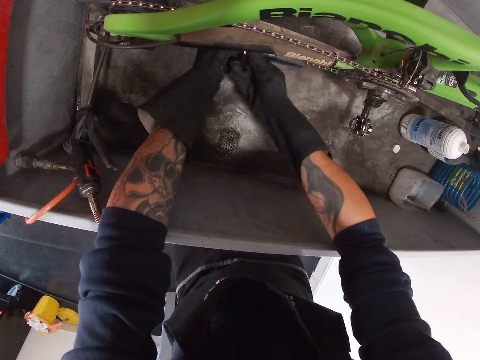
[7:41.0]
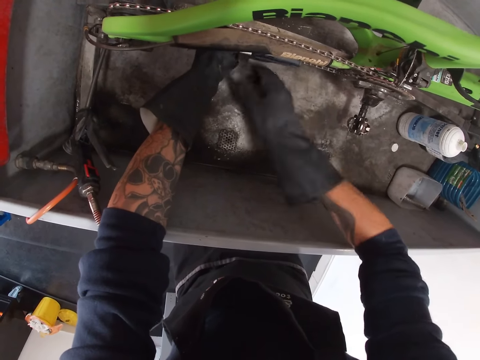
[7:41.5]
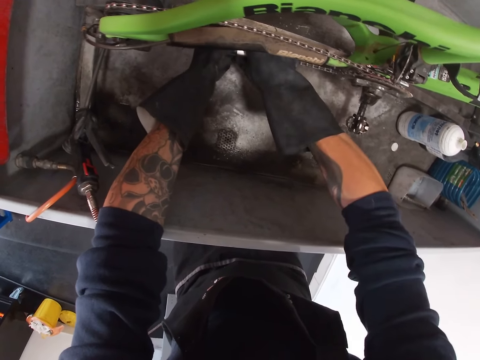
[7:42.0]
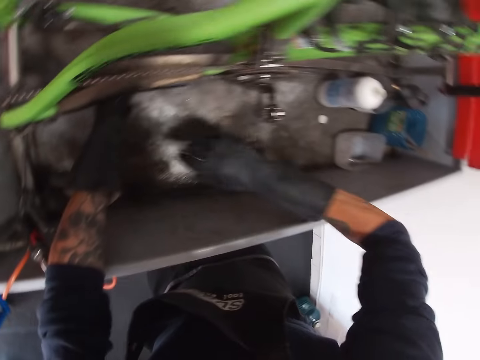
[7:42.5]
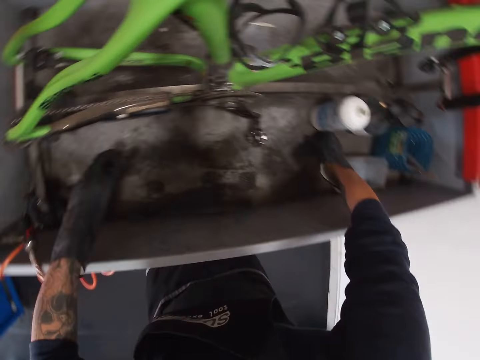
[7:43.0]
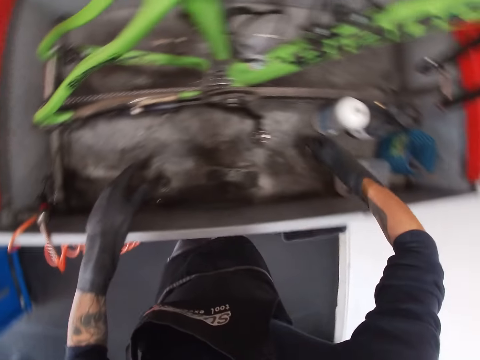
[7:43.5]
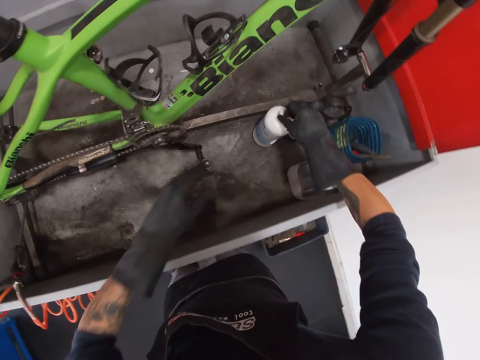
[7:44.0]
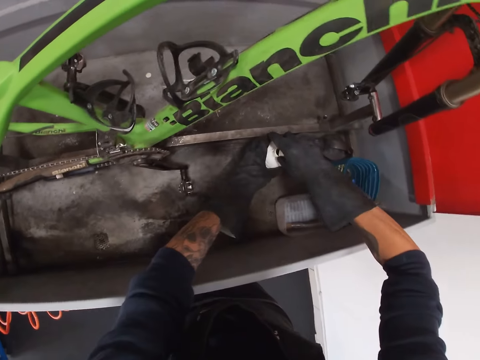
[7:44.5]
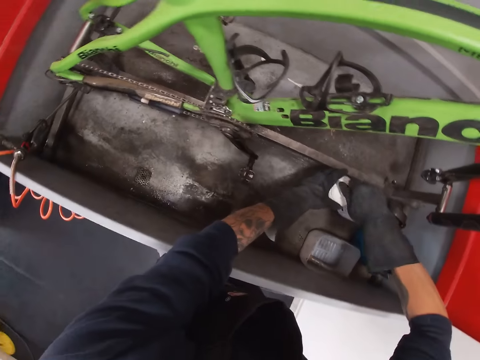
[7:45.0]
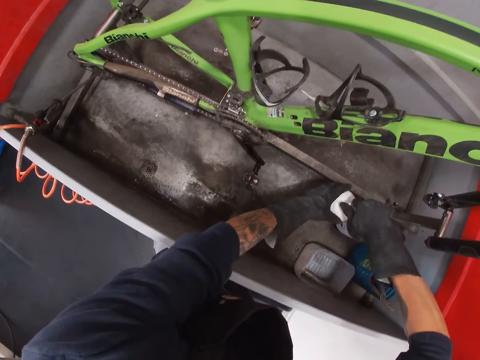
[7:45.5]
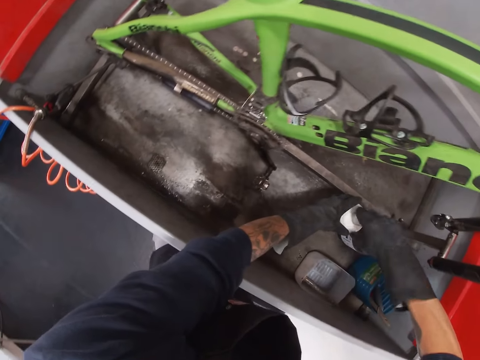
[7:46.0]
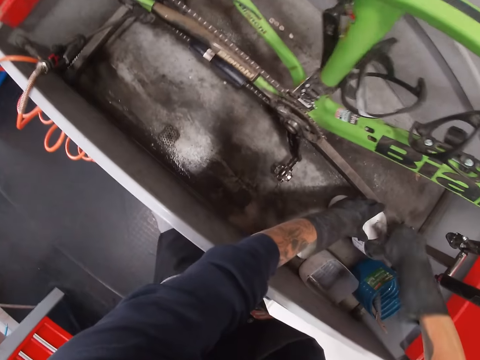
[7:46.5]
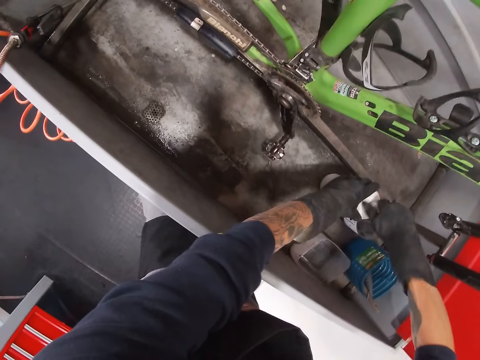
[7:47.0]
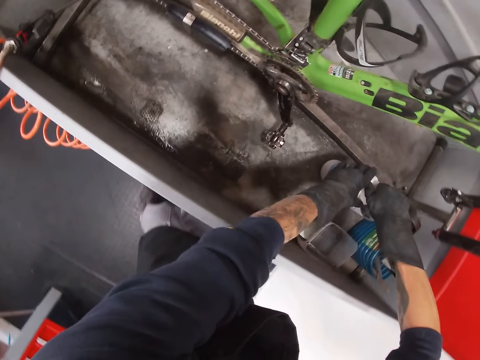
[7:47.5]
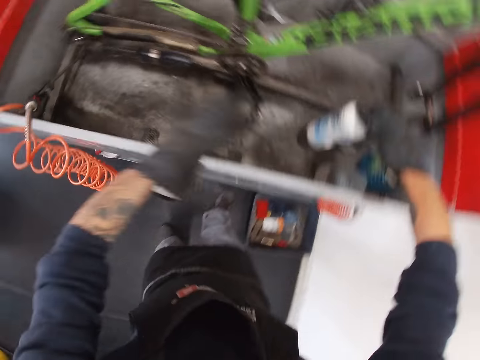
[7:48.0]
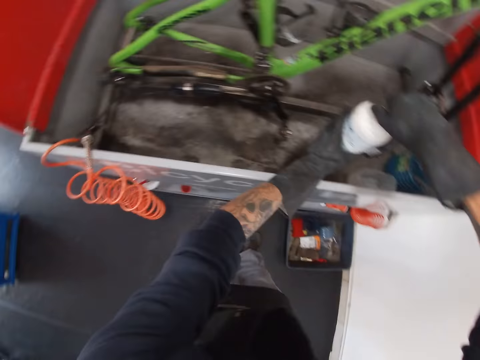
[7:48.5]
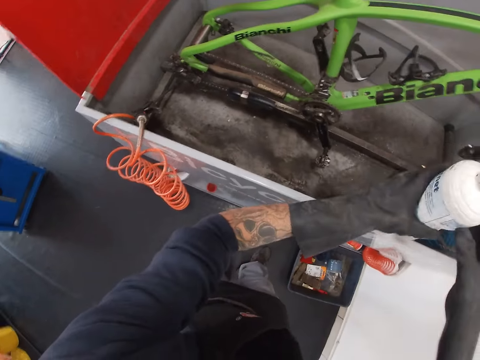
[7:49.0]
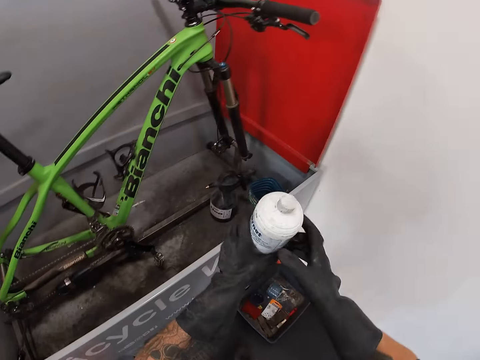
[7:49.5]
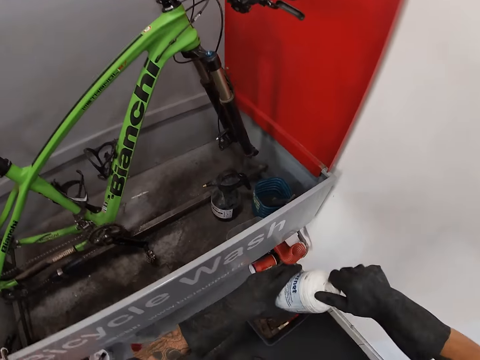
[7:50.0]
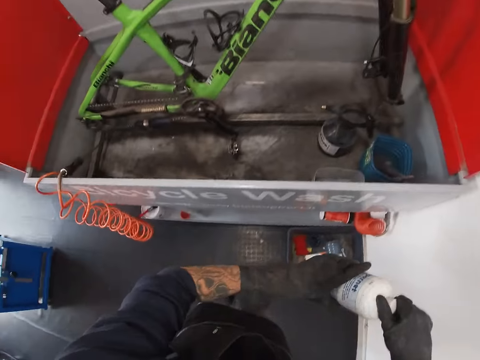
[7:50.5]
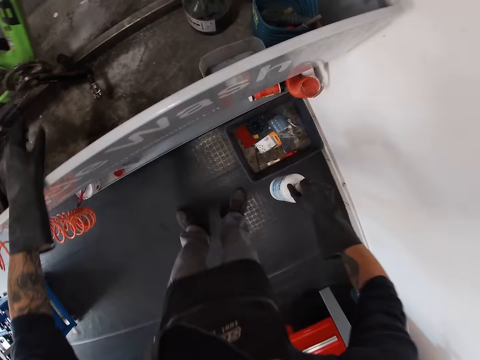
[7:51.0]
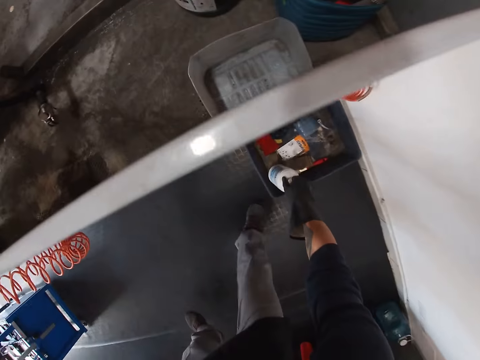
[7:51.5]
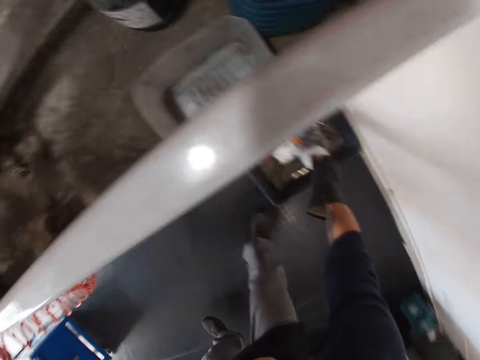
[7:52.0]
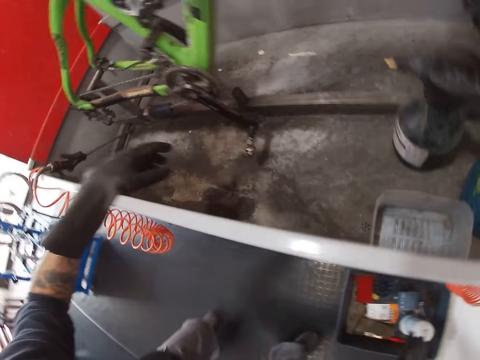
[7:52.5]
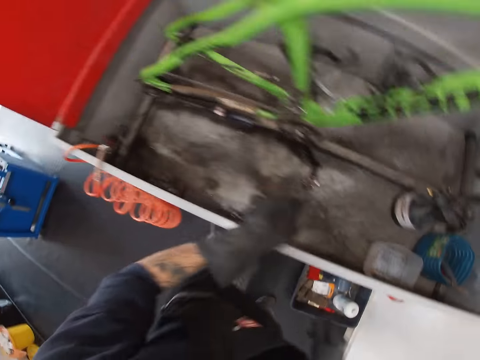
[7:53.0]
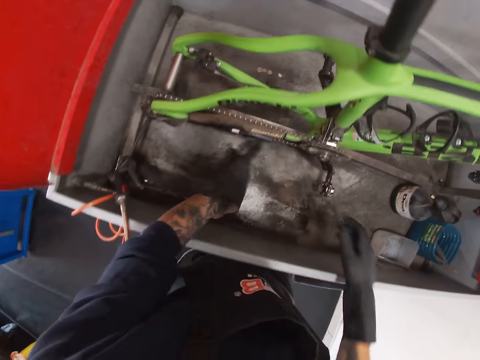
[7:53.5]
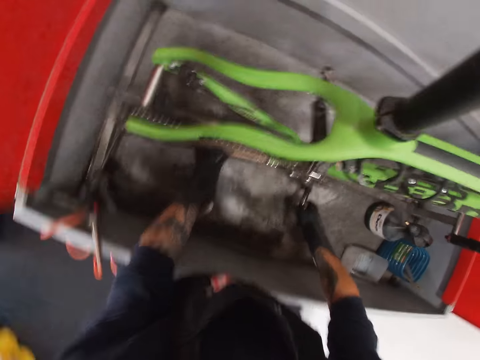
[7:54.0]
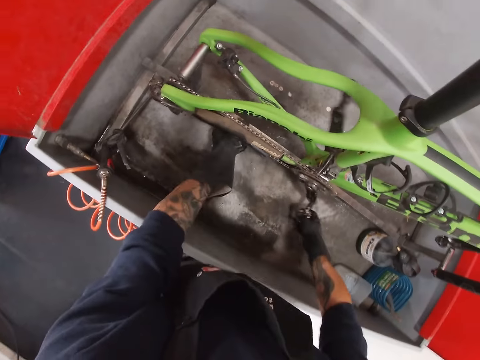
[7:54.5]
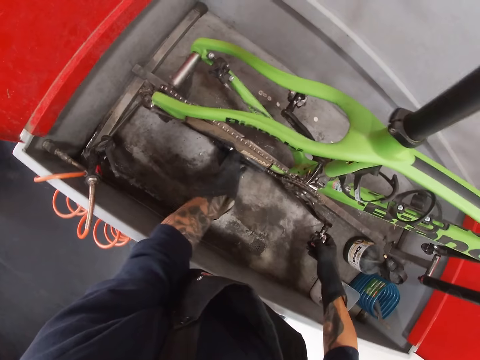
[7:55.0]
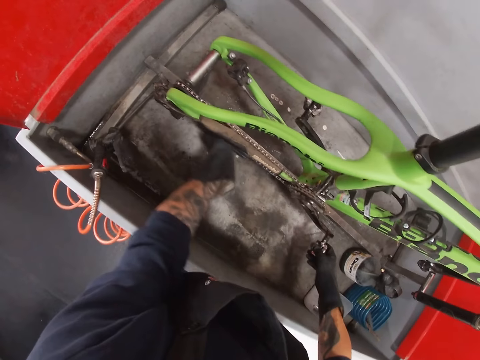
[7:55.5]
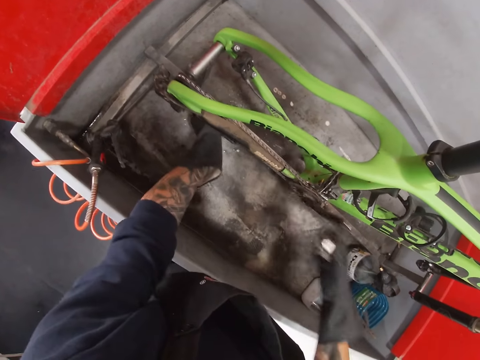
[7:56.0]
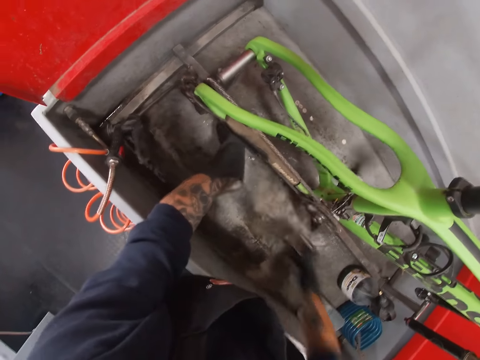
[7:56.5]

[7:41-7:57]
The camera wearer picks up the cover of the chain lube from the bicycle wash with his right hand. He closes the chain lube with the cover in his right hand. He picks up the chain lube from the bicycle wash with his right hand. He holds the chain lube with both hands. He drops the chain lube in the plastic container with his right hand. He holds the chain cleaning device with his left hand. He holds the bicycle pedal with his right hand.

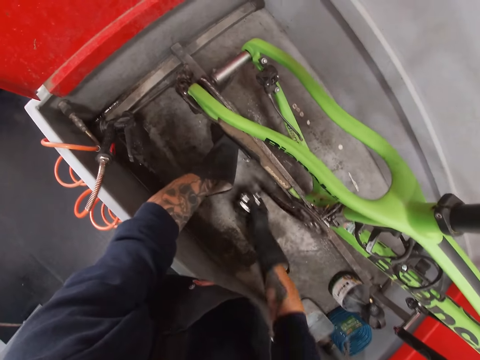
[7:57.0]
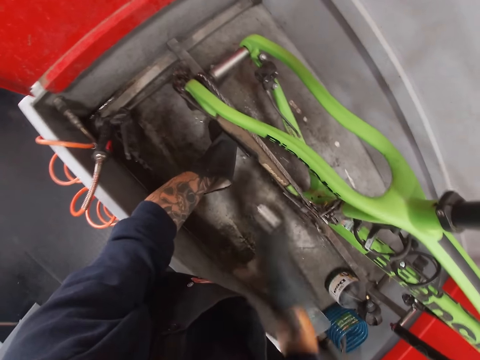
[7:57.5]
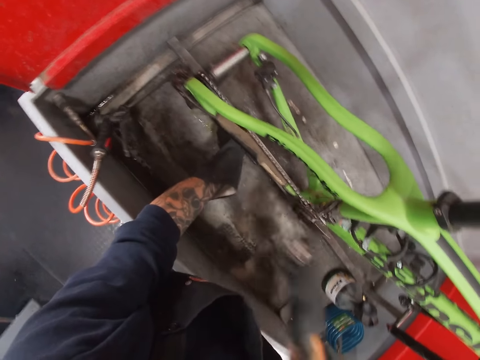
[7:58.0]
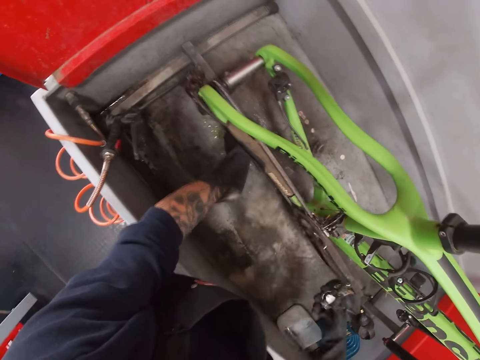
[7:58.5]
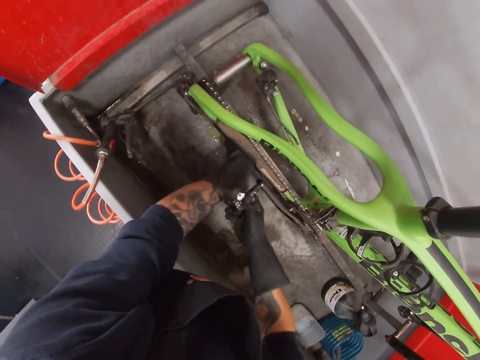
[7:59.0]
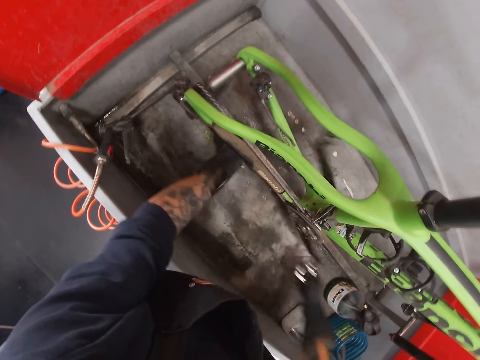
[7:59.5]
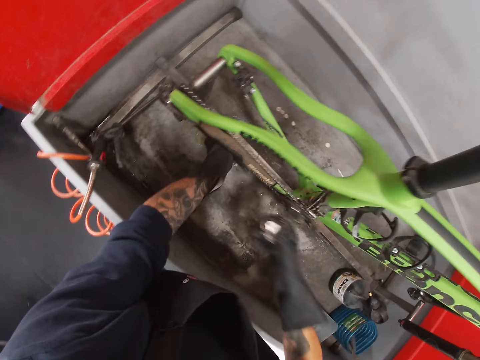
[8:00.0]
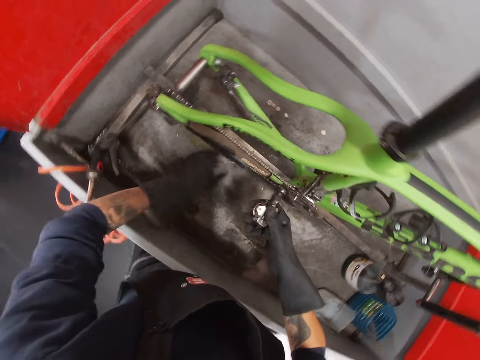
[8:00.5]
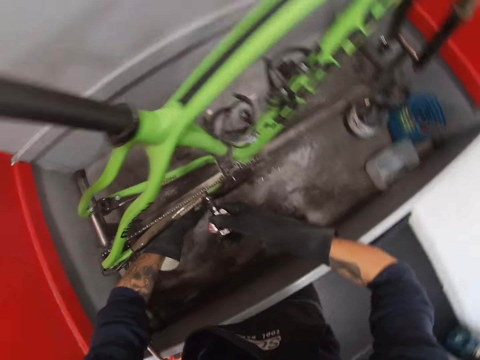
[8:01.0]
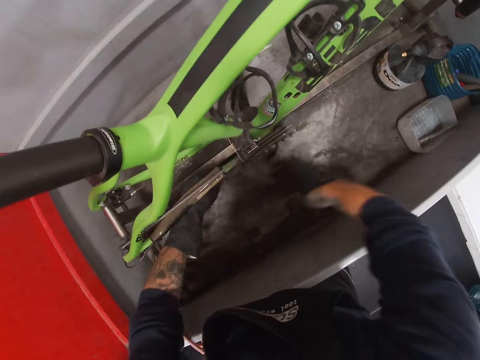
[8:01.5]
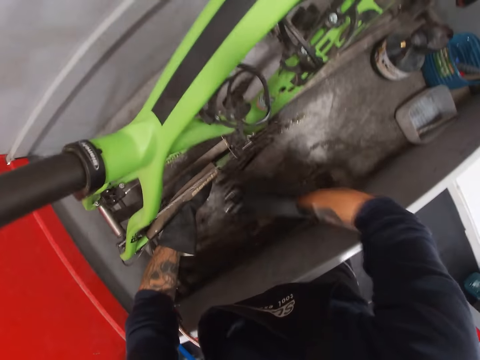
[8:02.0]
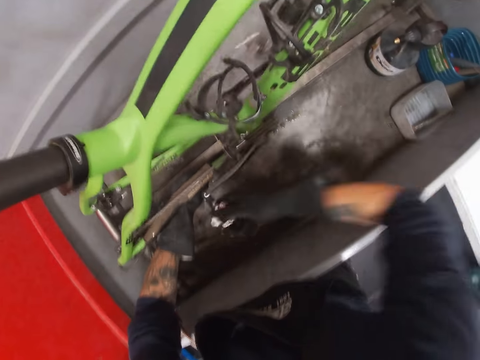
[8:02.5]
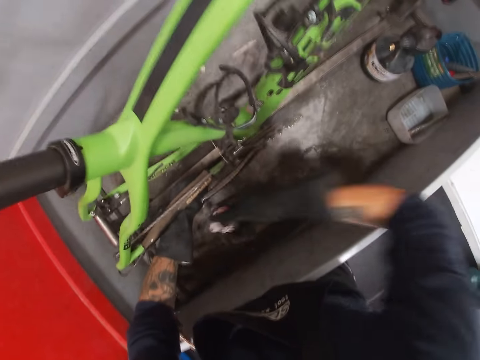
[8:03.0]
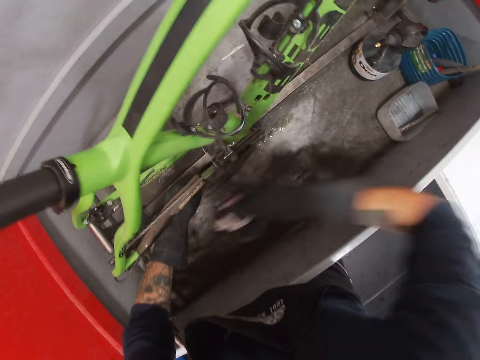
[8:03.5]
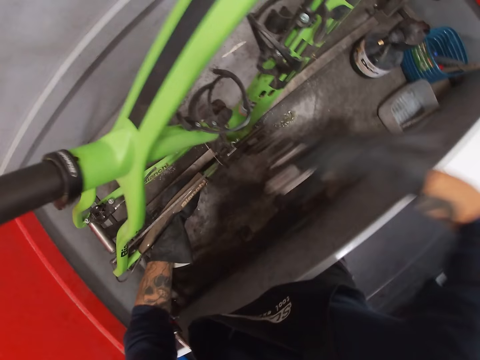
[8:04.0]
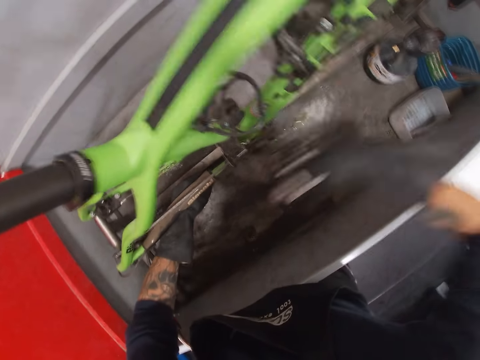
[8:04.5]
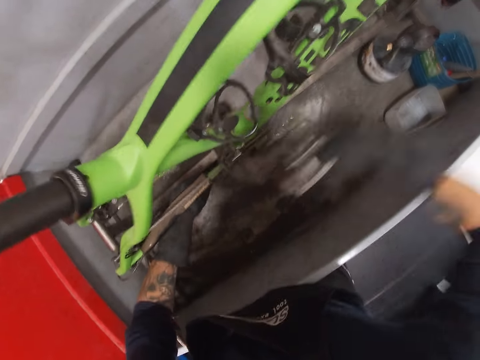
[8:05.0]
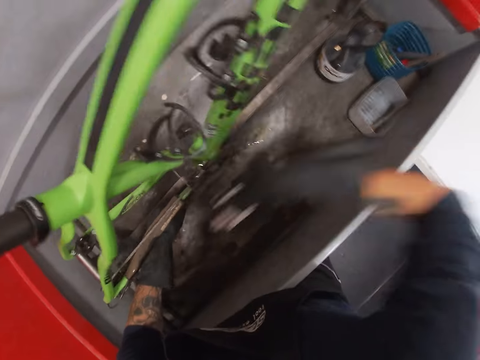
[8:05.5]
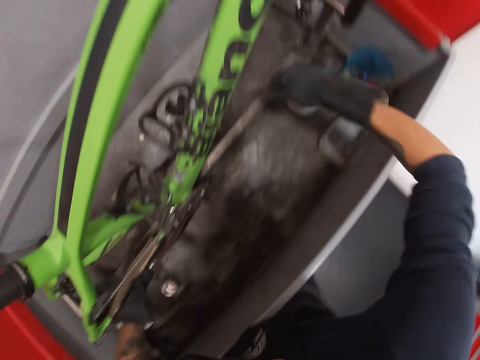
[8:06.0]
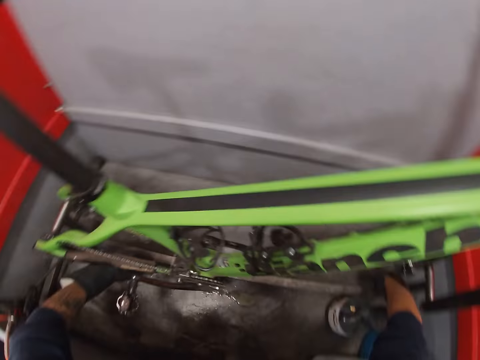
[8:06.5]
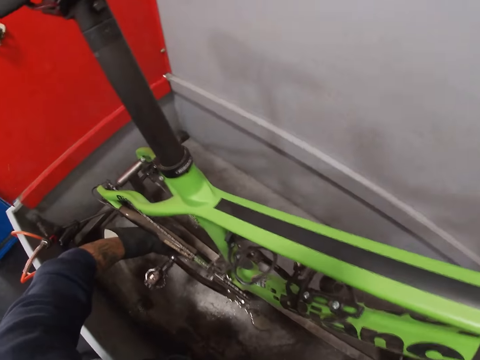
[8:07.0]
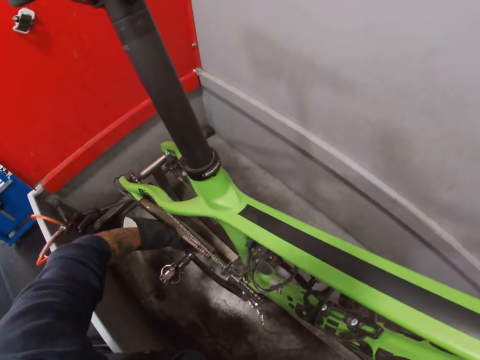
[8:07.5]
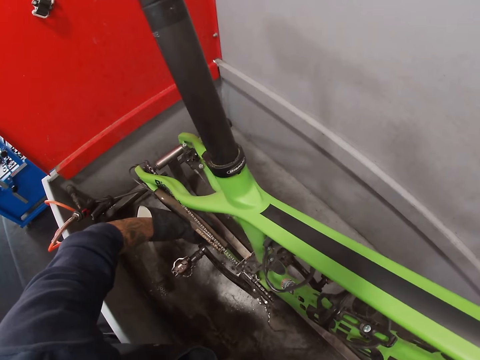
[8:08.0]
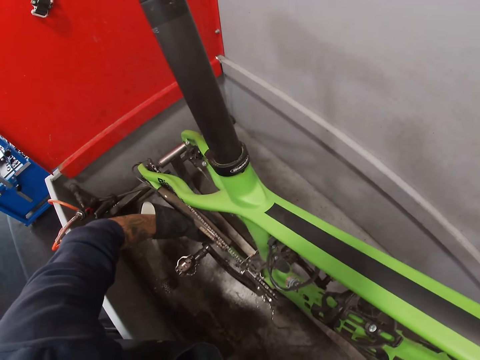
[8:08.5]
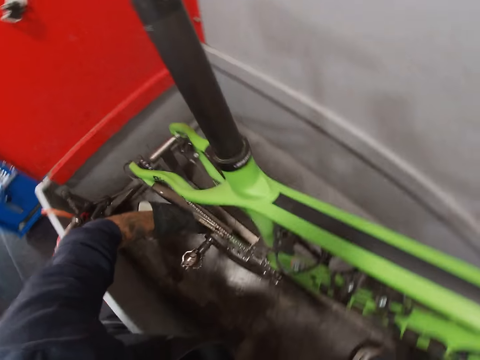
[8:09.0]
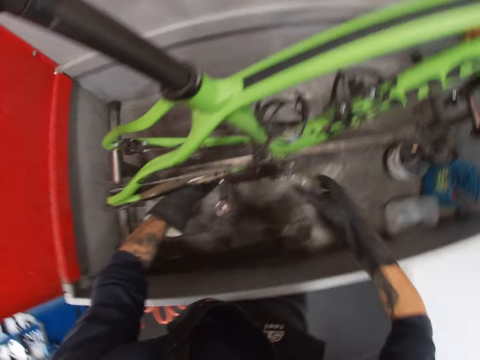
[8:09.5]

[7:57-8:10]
The camera wearer rides the pedal. They fix the bicycle.
